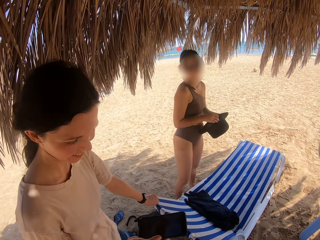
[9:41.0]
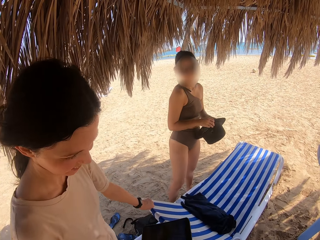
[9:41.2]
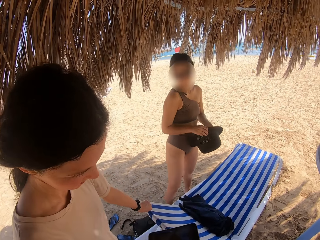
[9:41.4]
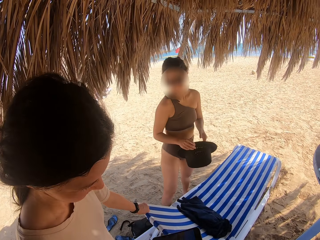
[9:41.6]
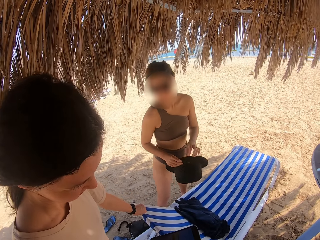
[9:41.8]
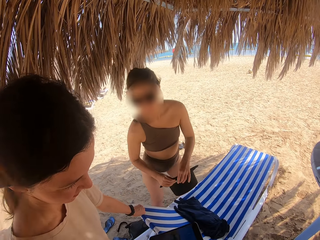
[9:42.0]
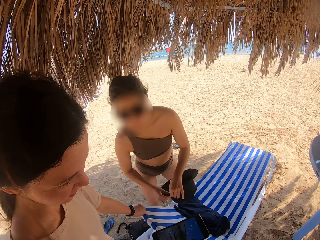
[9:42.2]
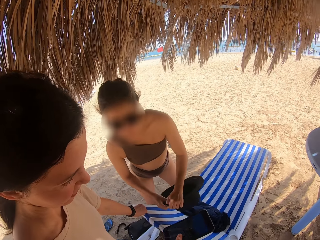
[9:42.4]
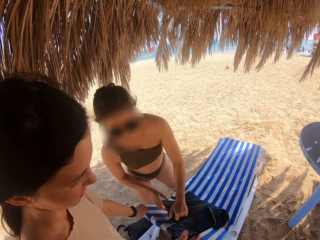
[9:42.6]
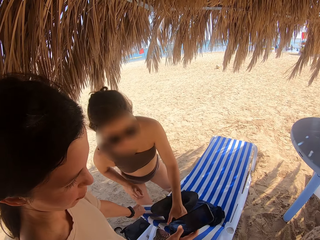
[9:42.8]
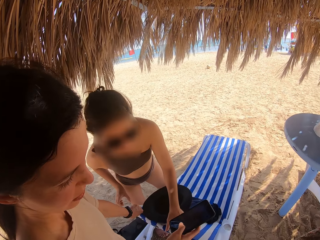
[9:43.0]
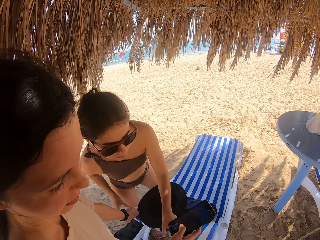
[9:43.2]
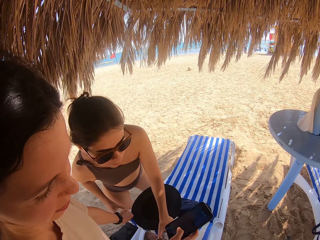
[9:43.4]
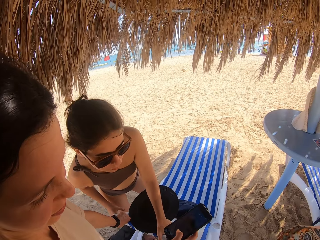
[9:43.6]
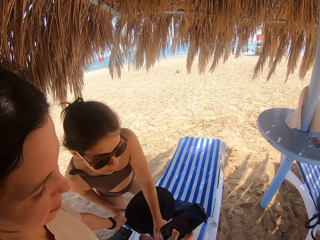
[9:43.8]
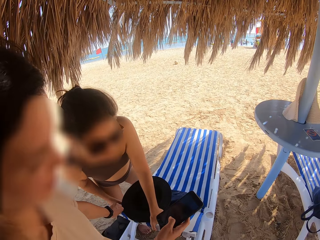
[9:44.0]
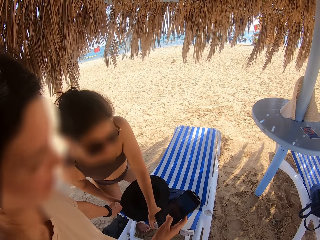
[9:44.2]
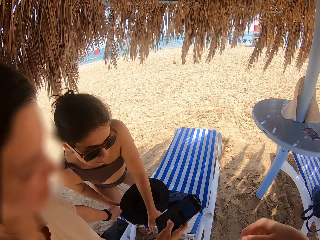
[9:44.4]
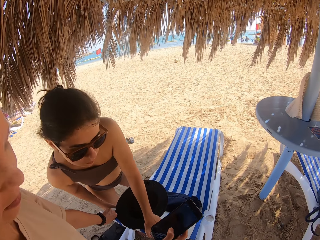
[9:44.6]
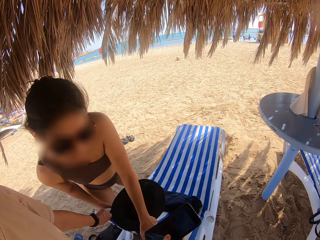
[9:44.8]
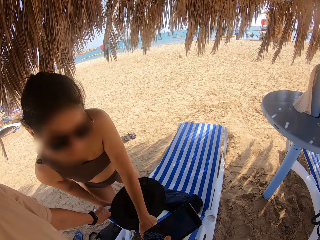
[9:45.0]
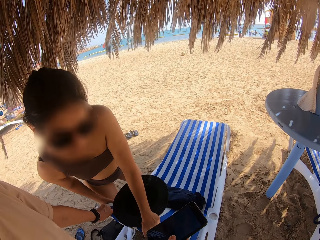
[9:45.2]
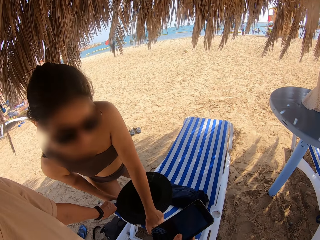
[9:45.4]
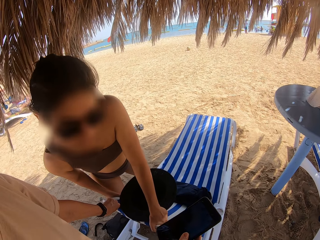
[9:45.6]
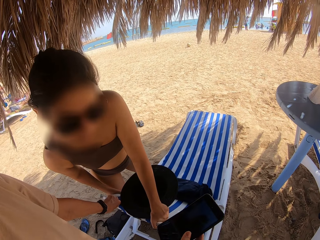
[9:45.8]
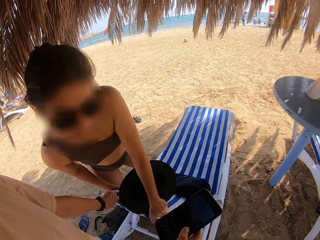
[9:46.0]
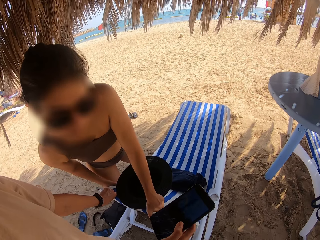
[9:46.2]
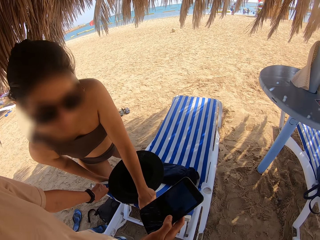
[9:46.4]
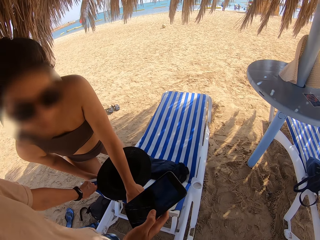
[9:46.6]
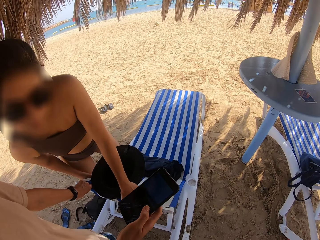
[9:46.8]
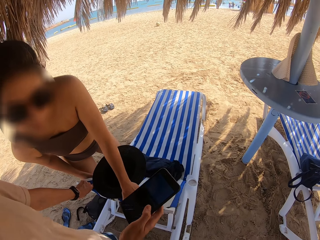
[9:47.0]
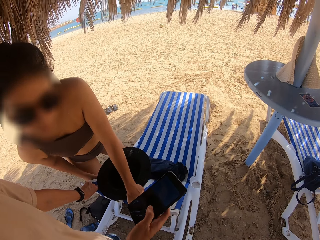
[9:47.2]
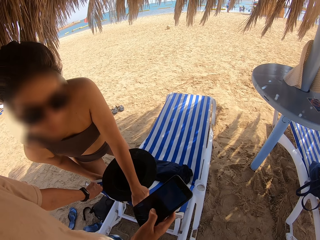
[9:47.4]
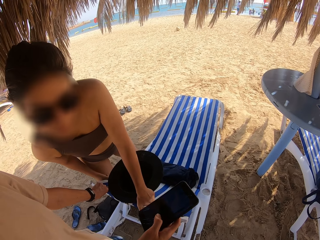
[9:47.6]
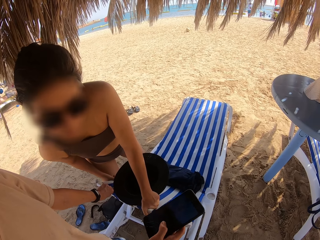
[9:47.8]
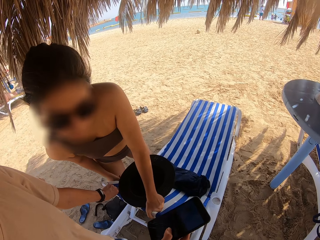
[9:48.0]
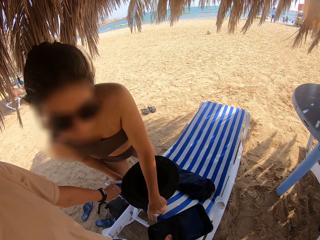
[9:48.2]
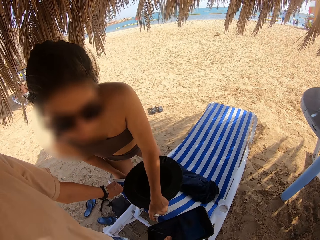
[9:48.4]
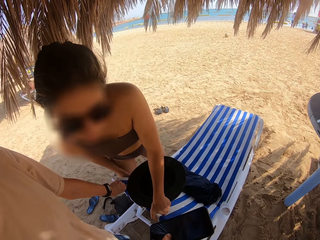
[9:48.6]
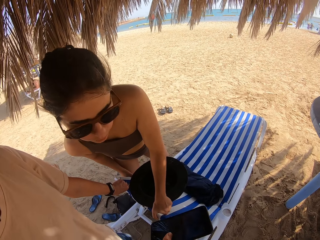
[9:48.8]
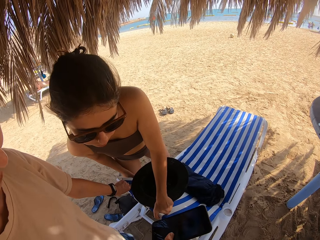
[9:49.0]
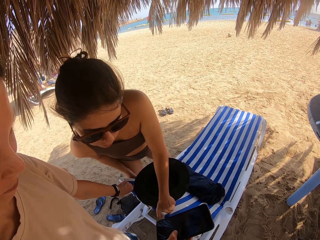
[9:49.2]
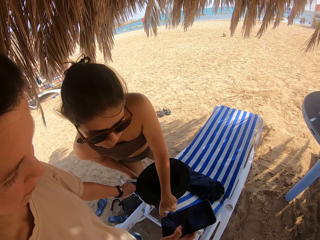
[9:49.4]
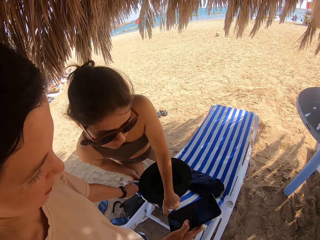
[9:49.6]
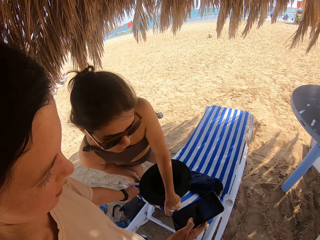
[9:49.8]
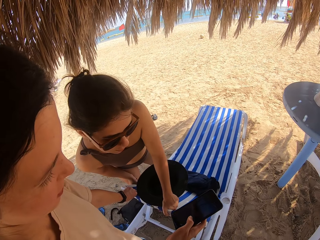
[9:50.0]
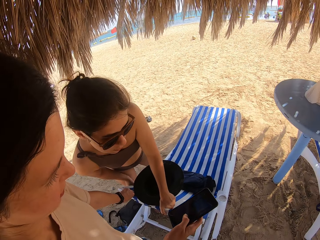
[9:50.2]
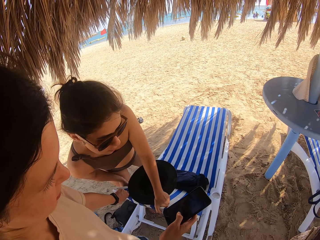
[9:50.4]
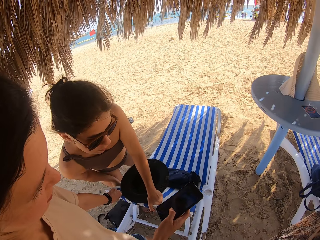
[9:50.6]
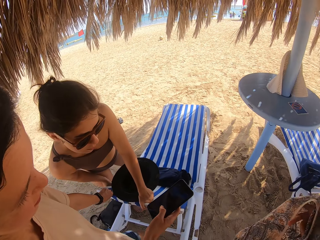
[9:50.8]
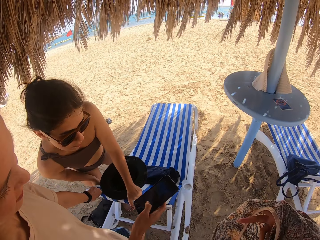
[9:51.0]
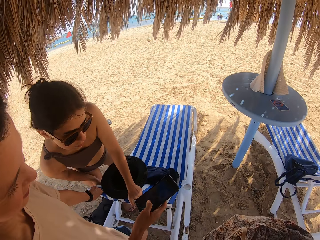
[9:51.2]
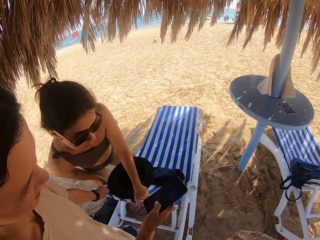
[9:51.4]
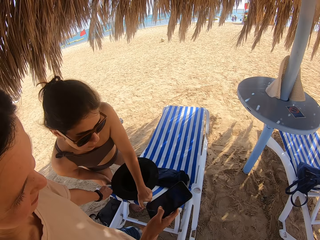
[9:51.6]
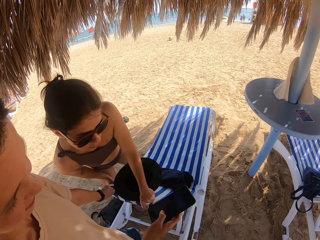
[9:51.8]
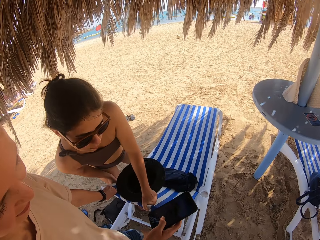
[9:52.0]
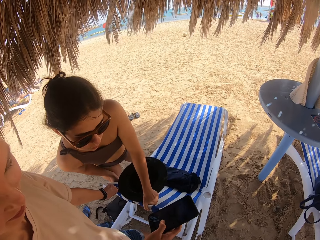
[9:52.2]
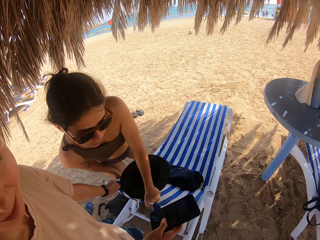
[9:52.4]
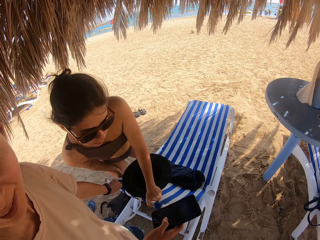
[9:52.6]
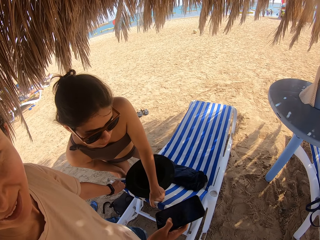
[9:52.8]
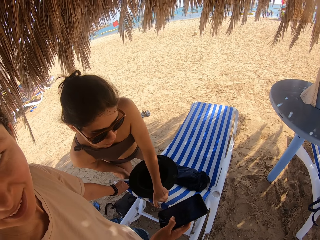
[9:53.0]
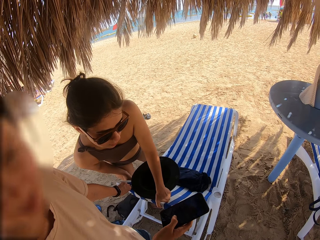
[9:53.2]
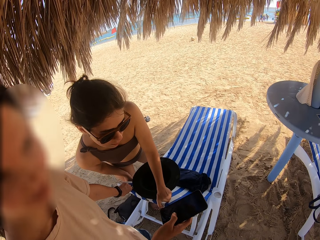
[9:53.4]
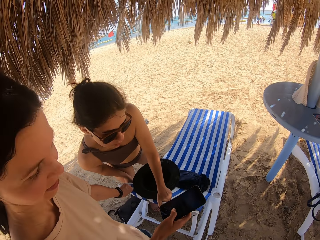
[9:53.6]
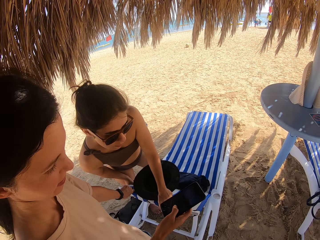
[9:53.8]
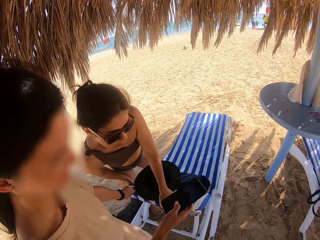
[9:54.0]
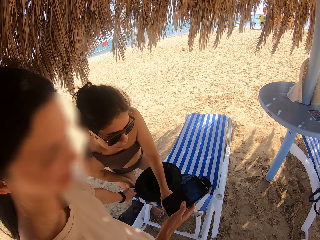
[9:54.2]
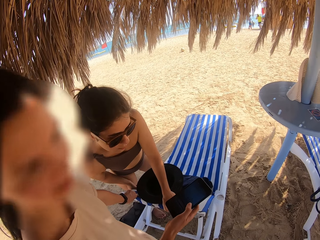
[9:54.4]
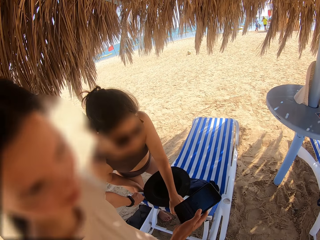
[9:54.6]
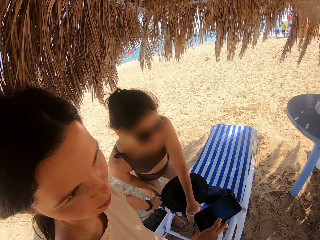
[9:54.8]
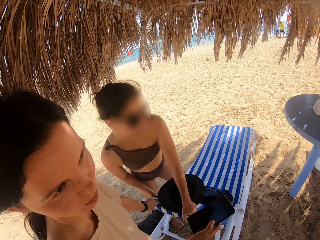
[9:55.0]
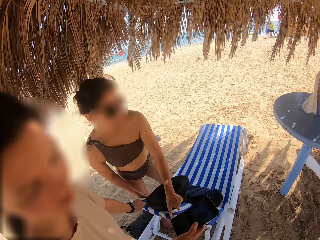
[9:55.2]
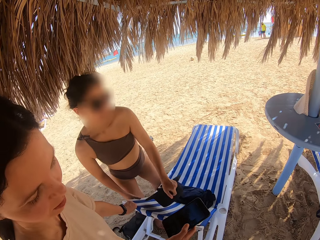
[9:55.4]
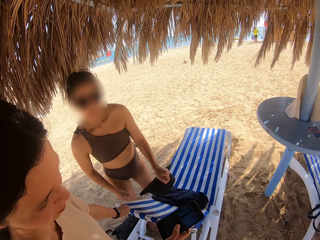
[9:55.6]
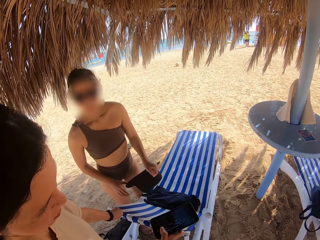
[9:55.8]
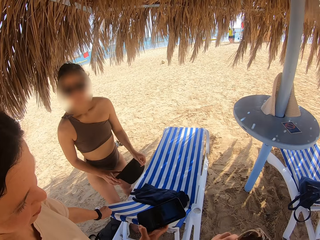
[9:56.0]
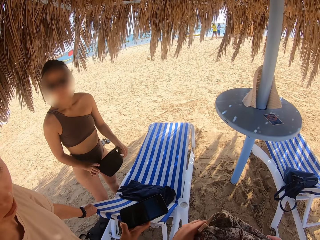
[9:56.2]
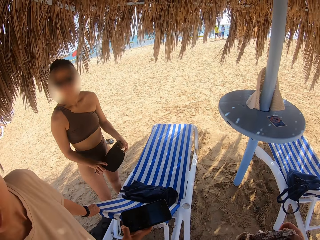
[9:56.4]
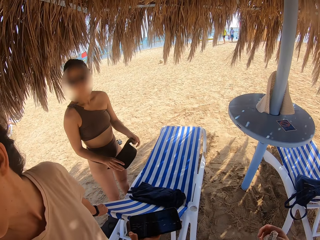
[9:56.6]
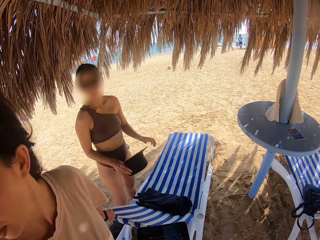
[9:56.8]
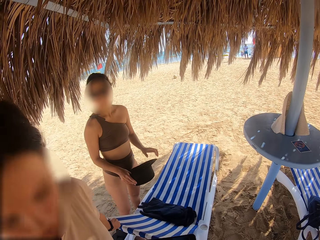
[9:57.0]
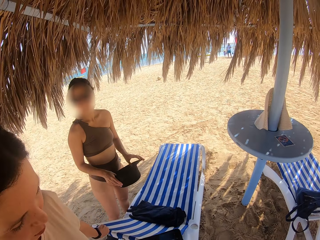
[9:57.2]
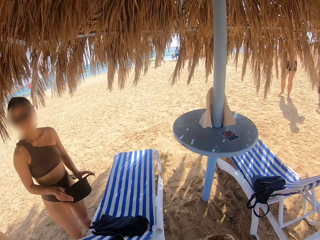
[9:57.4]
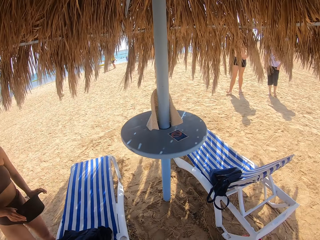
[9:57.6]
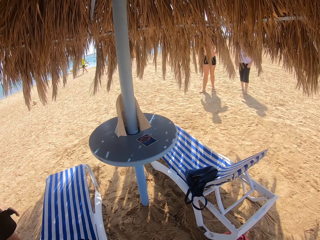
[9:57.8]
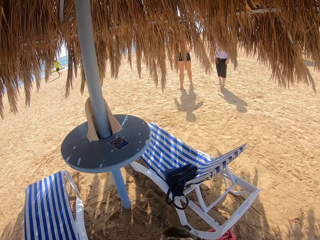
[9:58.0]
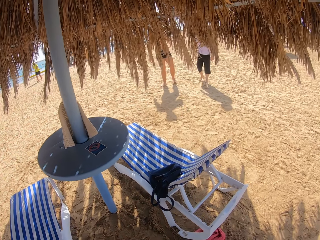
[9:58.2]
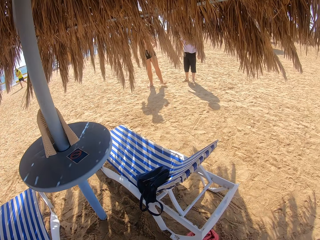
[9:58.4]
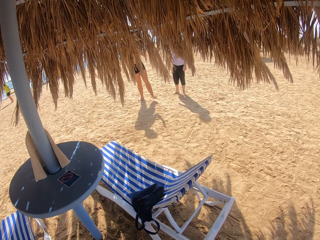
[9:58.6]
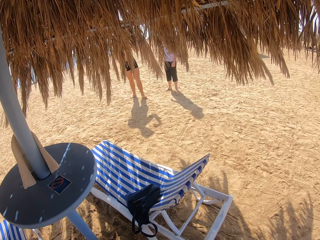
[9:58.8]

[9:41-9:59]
A woman moves towards another woman. The camera wearer stares at the phone with the woman and the other woman. They stare at the first woman. They stare at the sand.

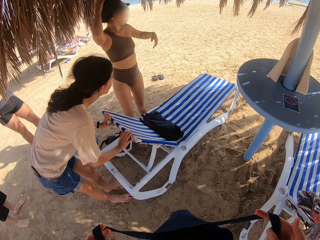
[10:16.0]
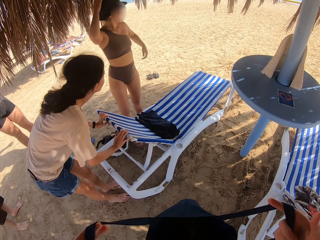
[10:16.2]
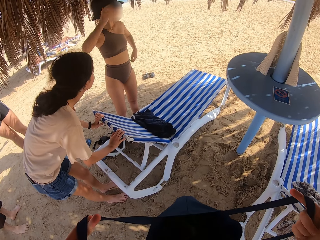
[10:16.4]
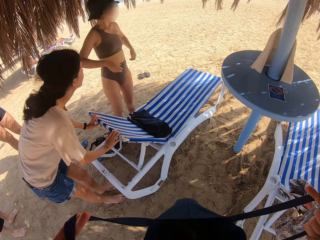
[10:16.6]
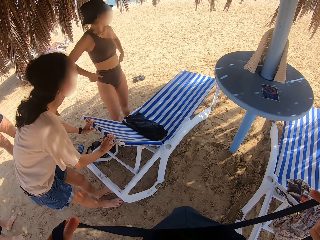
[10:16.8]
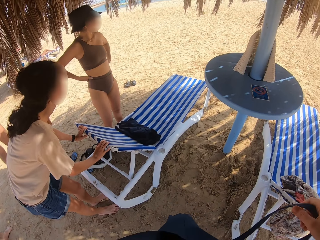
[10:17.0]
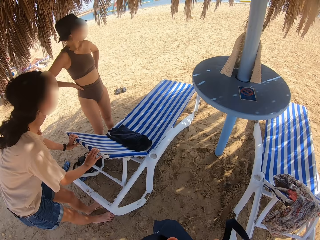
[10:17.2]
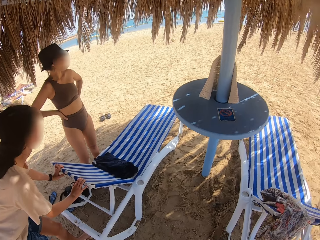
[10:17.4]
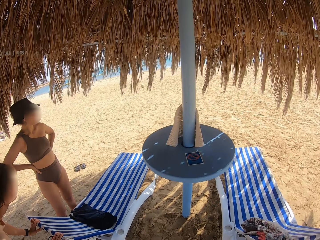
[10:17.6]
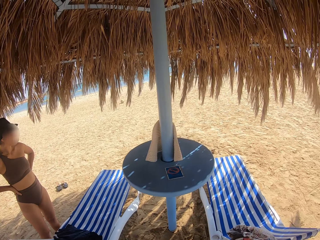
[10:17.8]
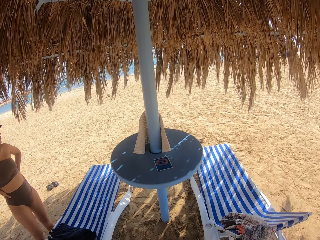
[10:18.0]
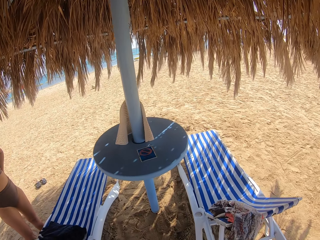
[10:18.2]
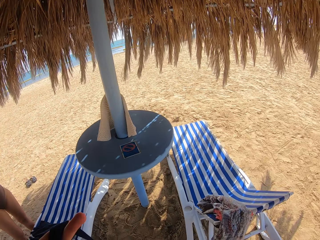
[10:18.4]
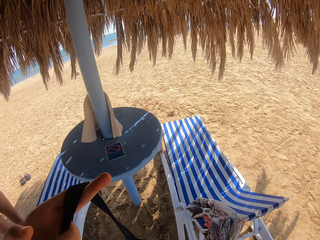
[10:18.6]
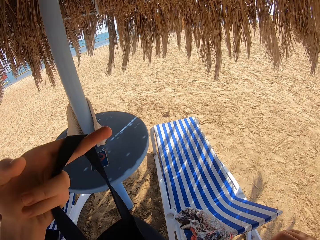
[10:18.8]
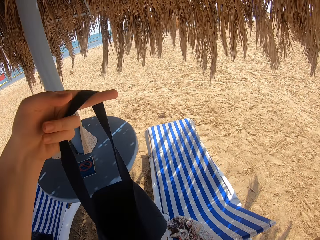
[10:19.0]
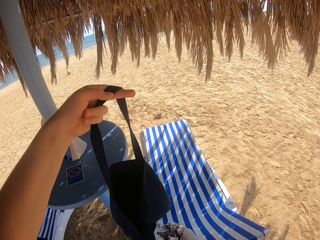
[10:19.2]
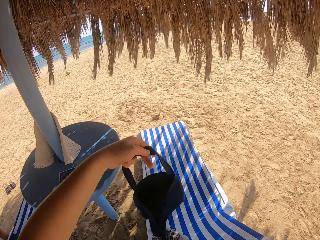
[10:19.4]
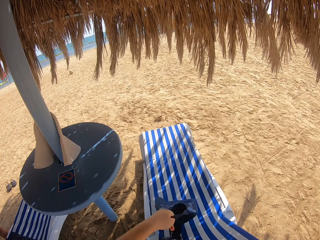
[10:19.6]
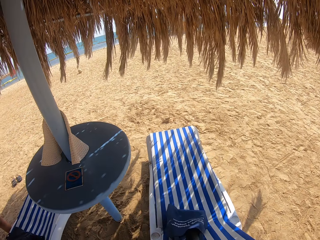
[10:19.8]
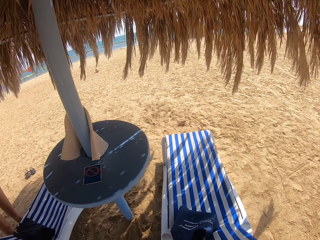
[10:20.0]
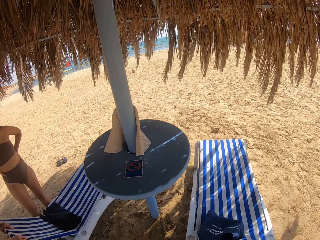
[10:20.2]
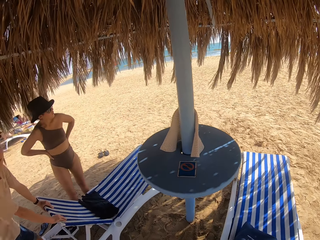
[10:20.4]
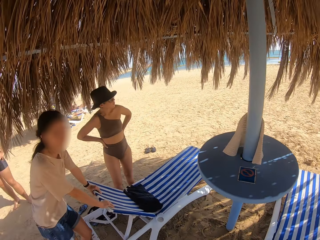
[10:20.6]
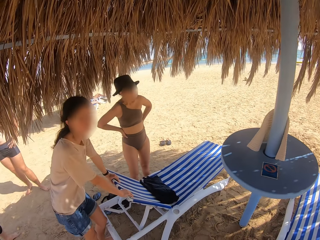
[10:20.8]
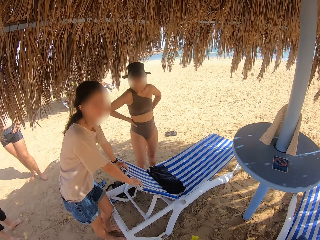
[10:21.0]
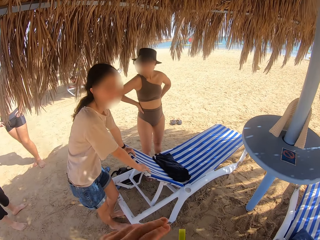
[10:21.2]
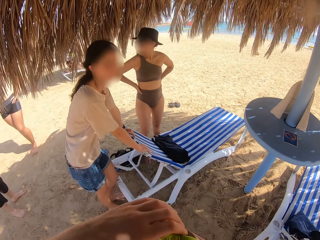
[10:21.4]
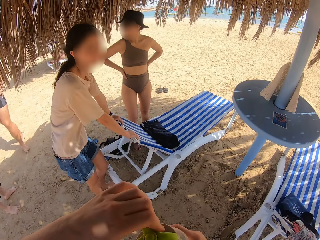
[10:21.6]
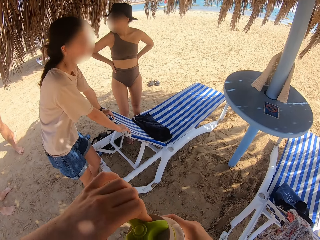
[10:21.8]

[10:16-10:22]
The camera wearer inspects the inside of the bag. They move towards the beach chair. They put the clothes on the beach chair. They place the bag on the beach chair. They stare at a woman. They close the water bottle.
